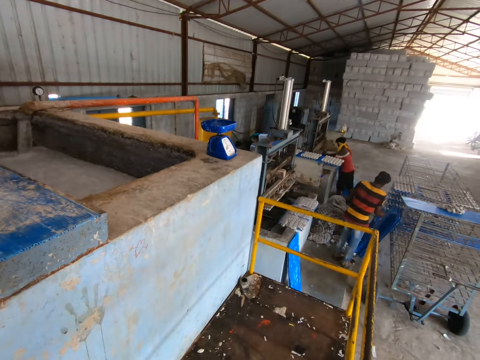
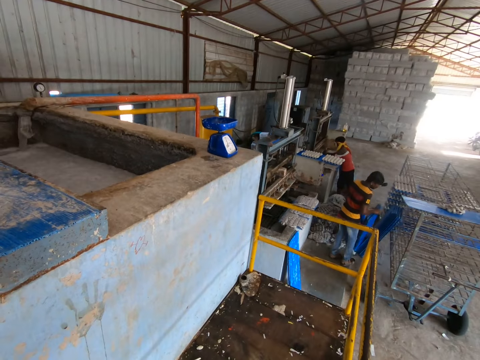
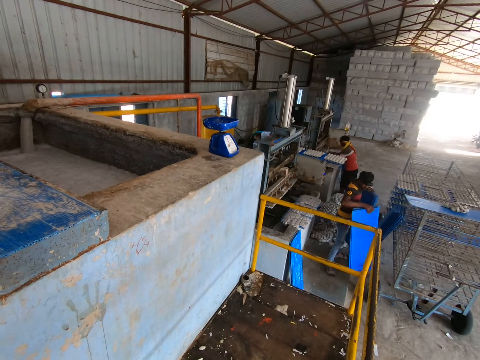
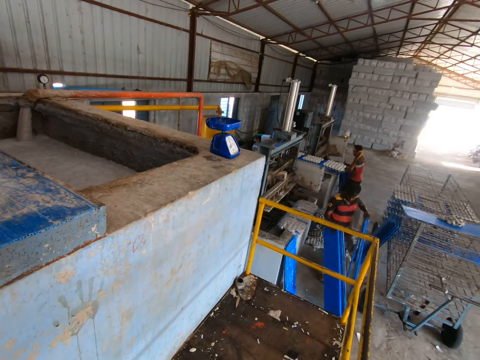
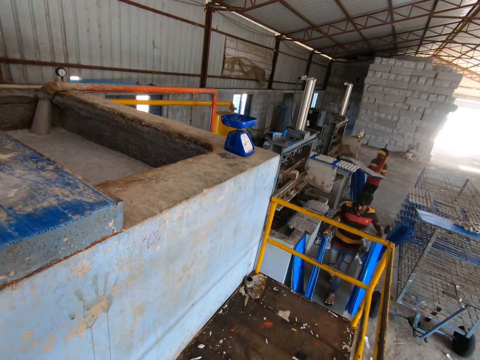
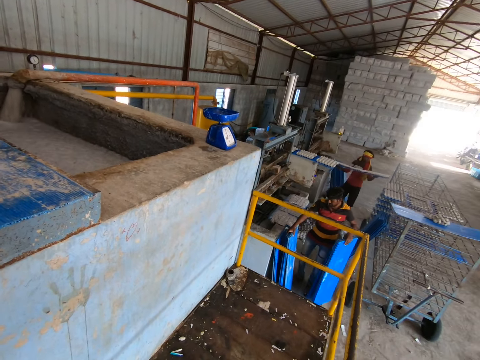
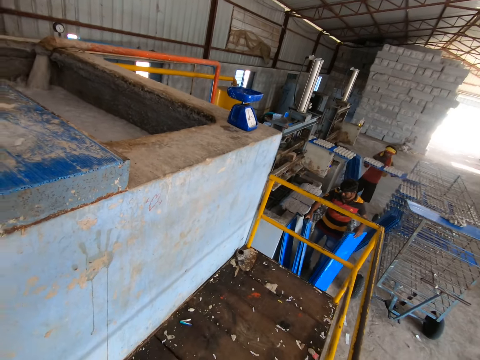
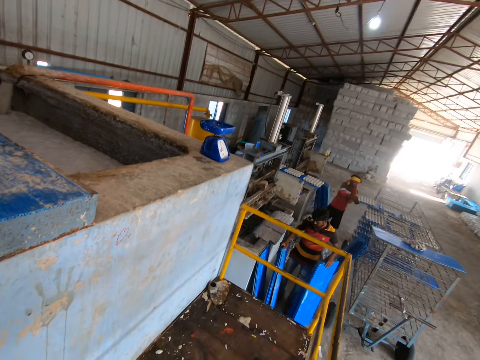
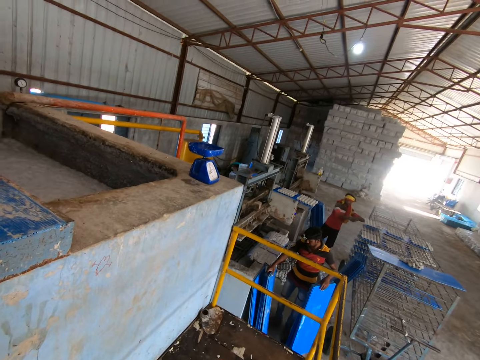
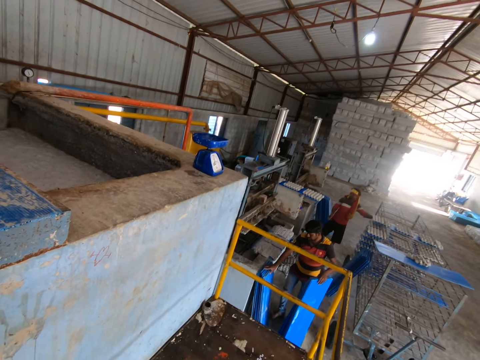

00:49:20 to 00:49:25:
The man picks up a bunch of polypropylene plastics from the floor with his right hand. The man holds the bunch of polypropylene plastics in his left hand. Another man removes a polypropylene plastic with egg trays from the egg tray making machine with both hands. The other man slides the polypropylene plastic with egg trays into the drying rack with both hands. The camera wearer interacts with the first man and the other man. The first man places the bunch of polypropylene plastics against a pile of polypropylene plastics with his right hand.

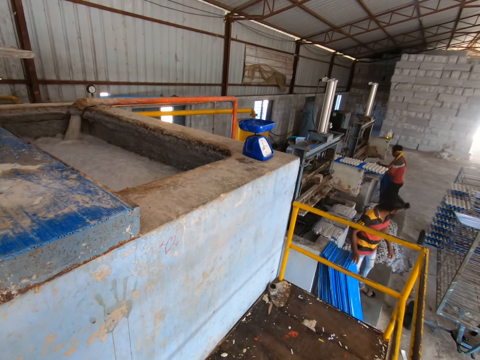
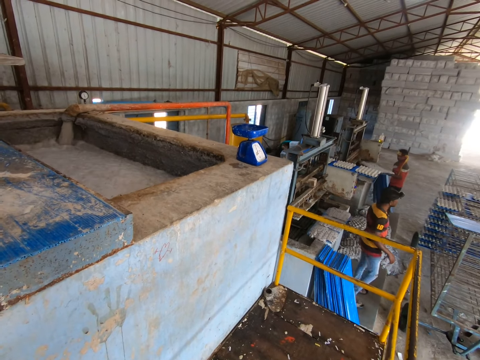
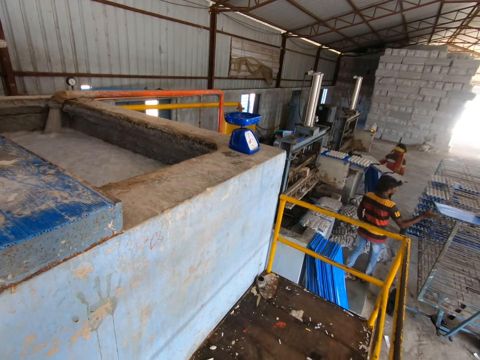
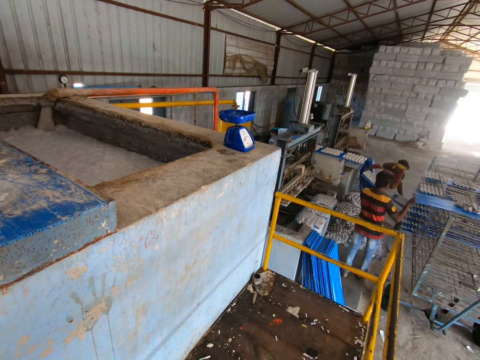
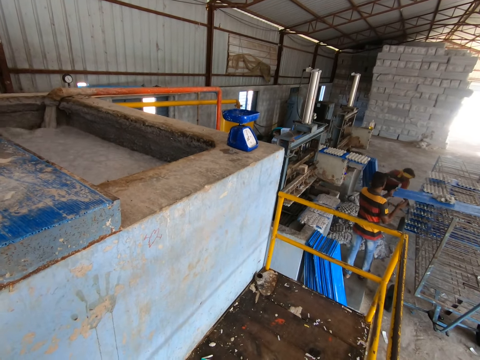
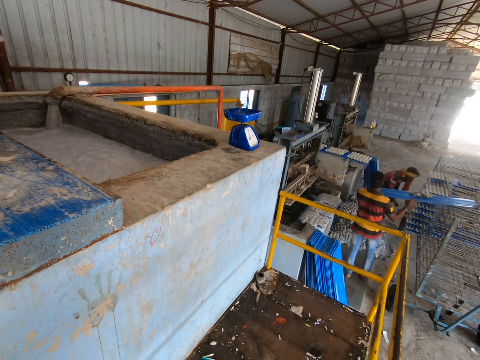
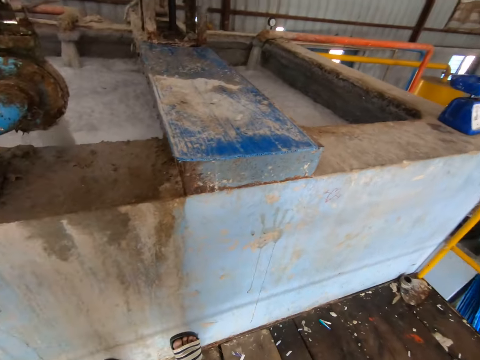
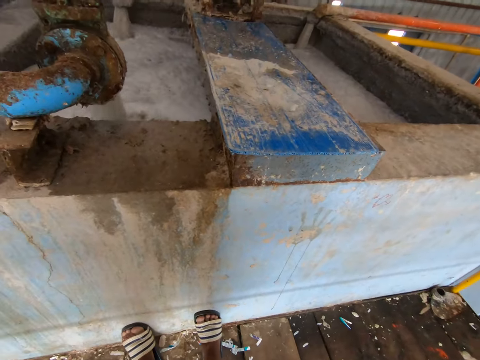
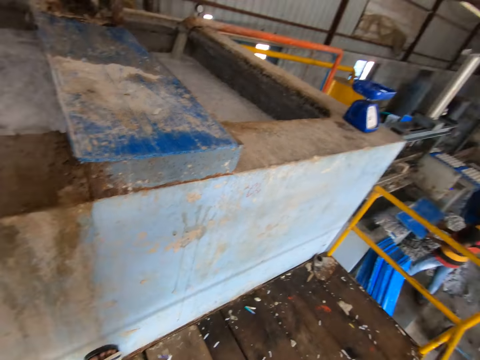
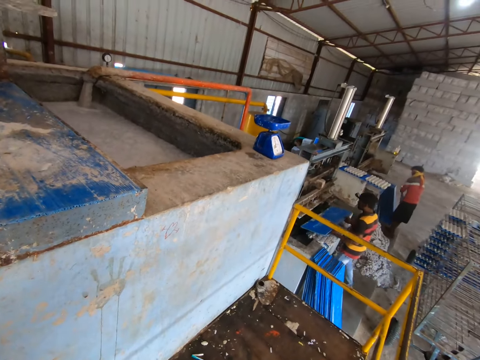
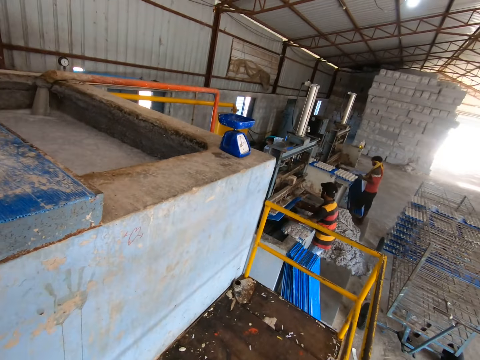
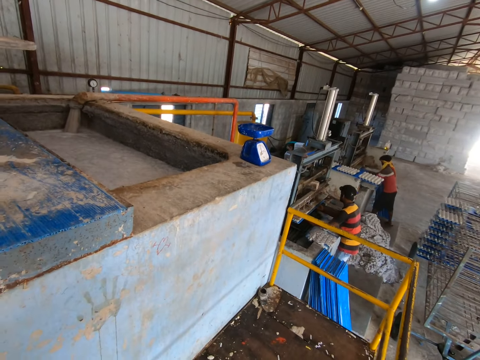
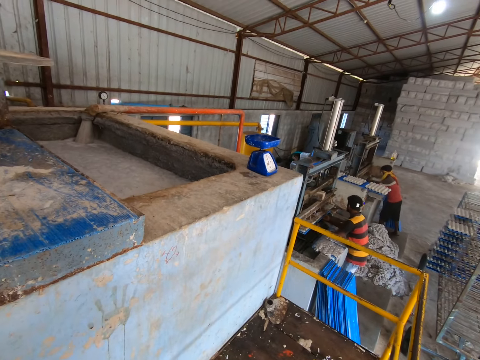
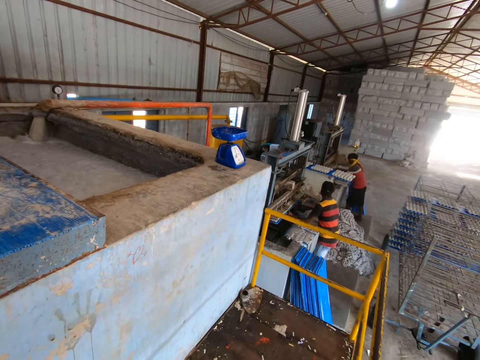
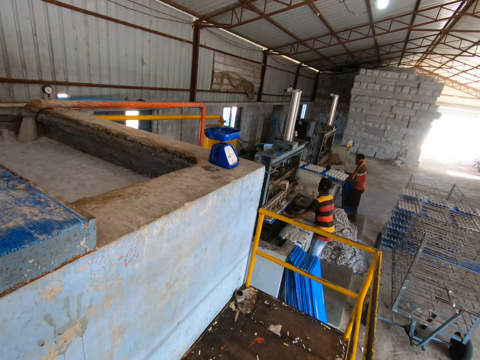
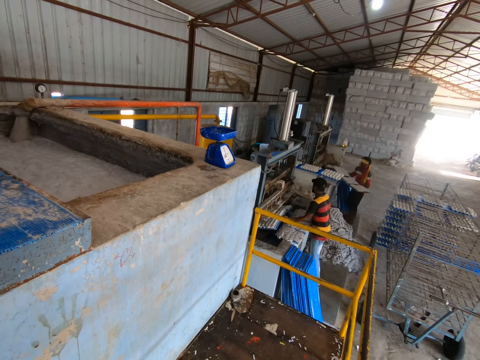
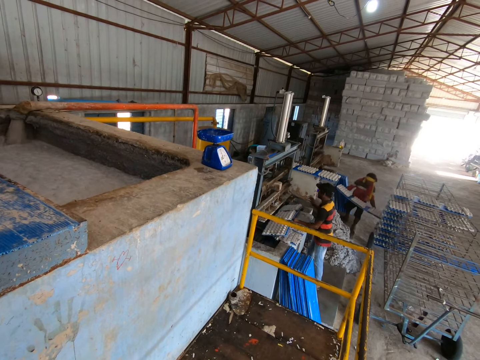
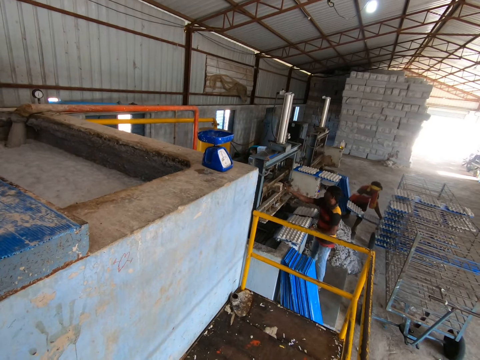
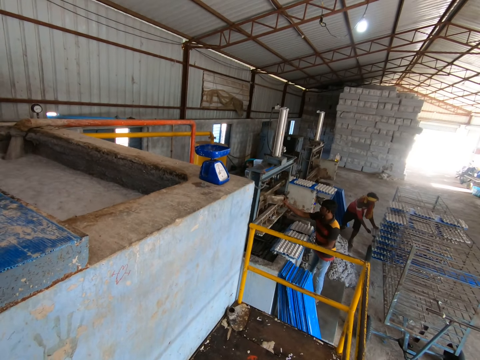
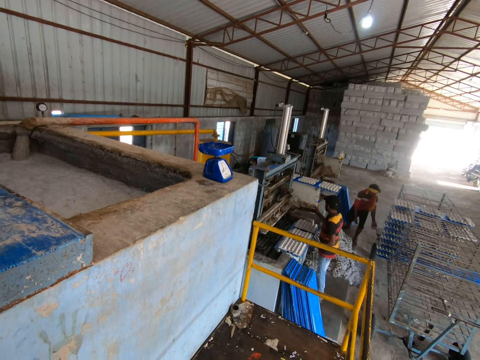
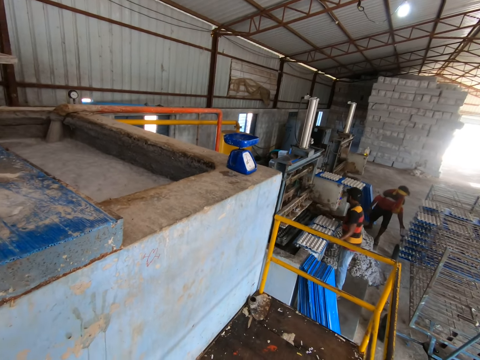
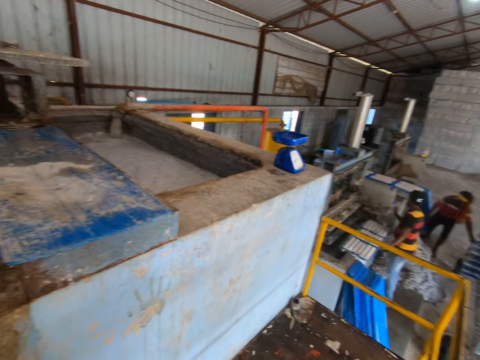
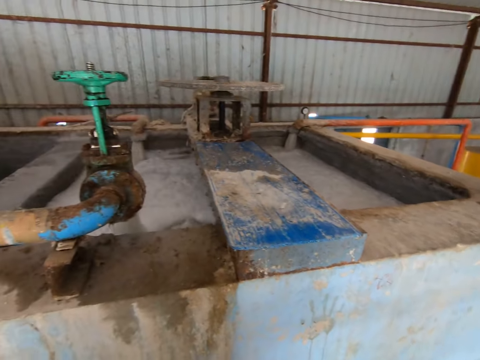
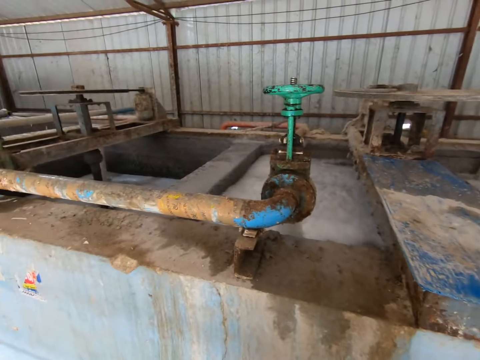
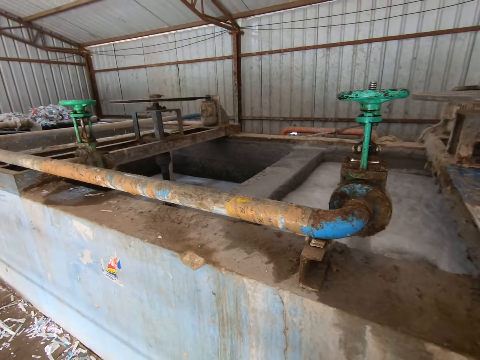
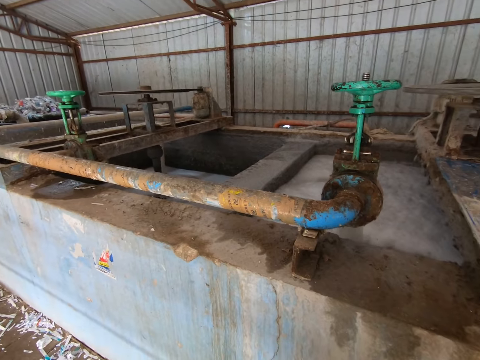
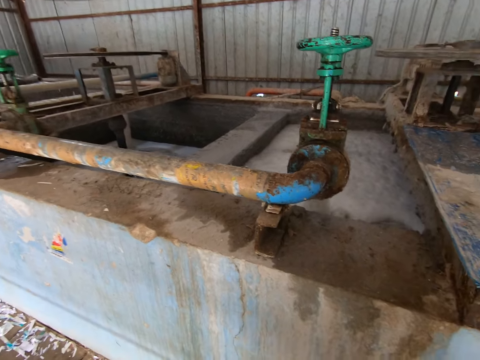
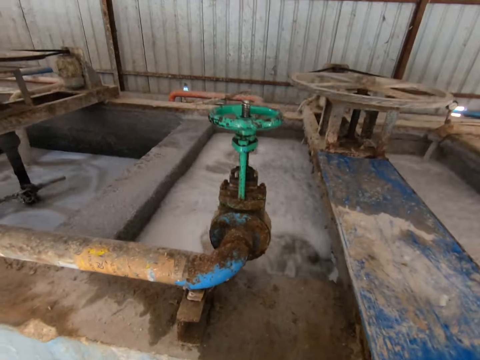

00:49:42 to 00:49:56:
A man removes the polypropylene plastic with egg trays from the egg tray making machine with both hands. Another man pulls a polypropylene plastic from the drying rack with both hands. The first man slides the polypropylene plastic with egg trays into the drying rack with both hands. The other man puts the board in an egg crate making machine or recycle machine. He pulls out the board with egg crates on it. The first man puts the board with the egg crates in the shelf with both hands. The other man touches the recycle machine. He operates the egg crate making machine with his right hand. The camera wearer walks around a recycle paper machine.

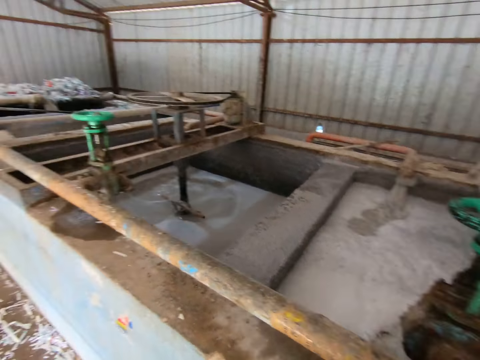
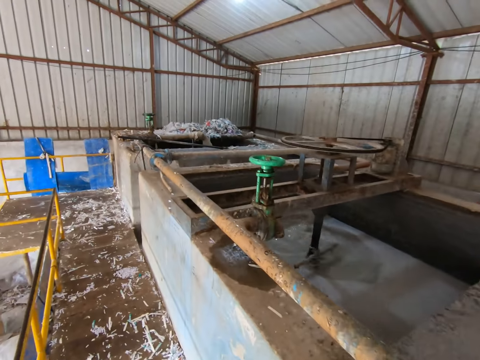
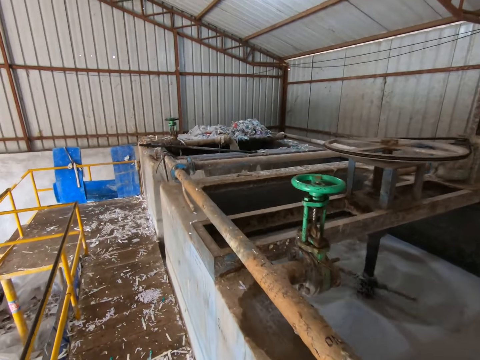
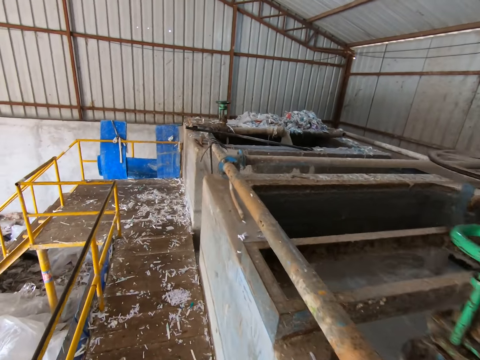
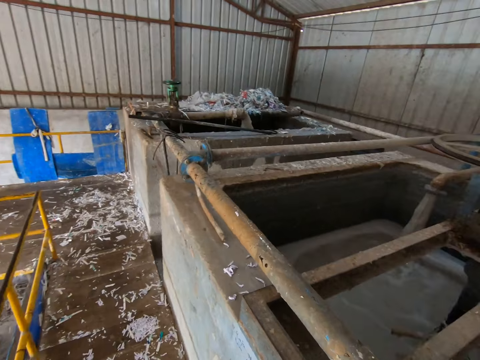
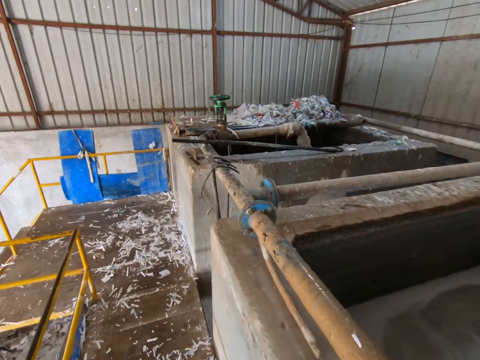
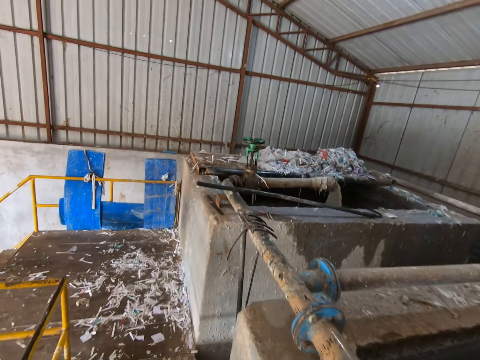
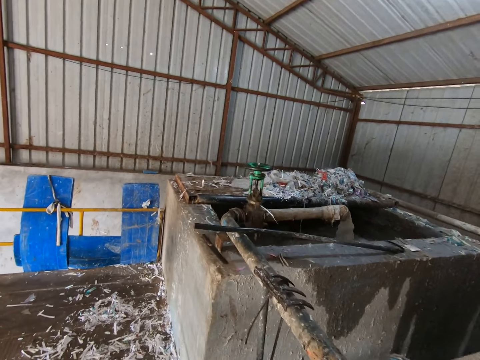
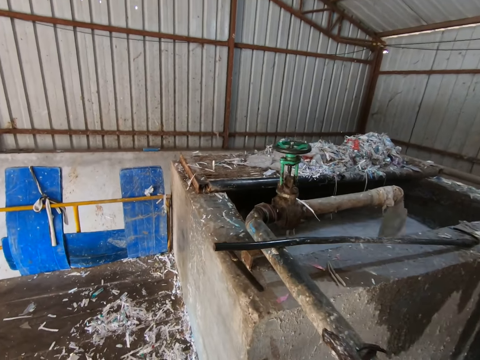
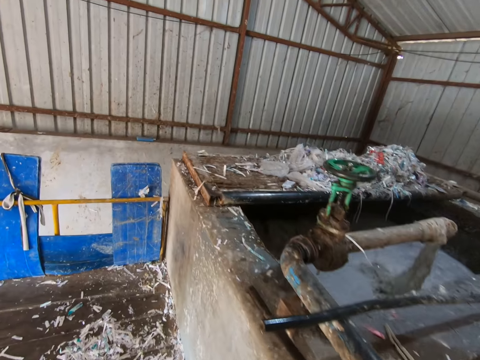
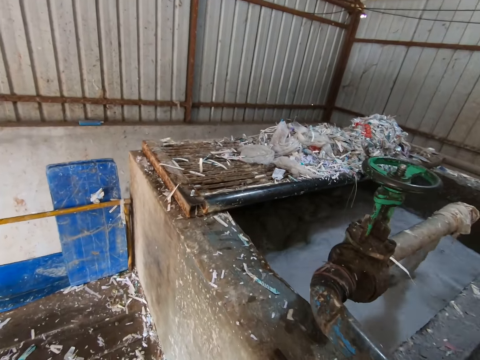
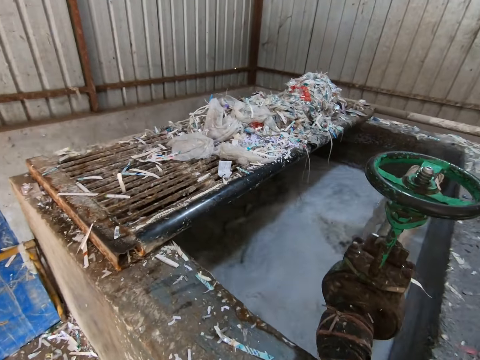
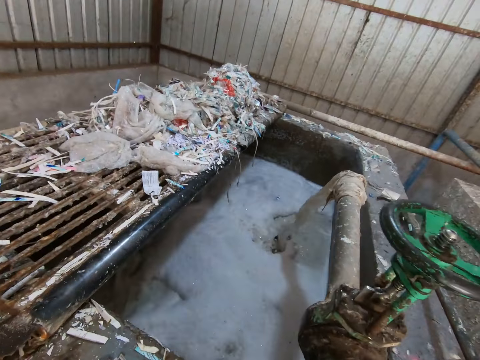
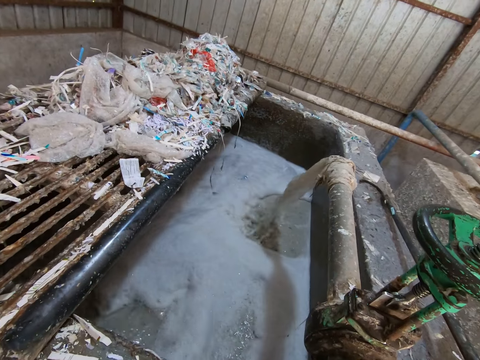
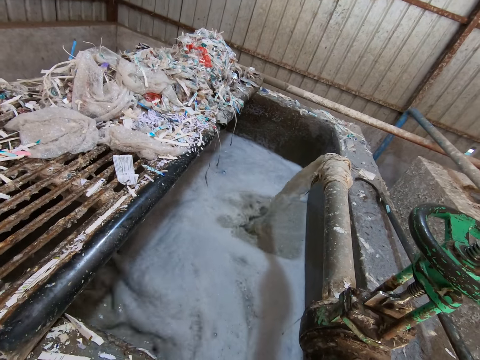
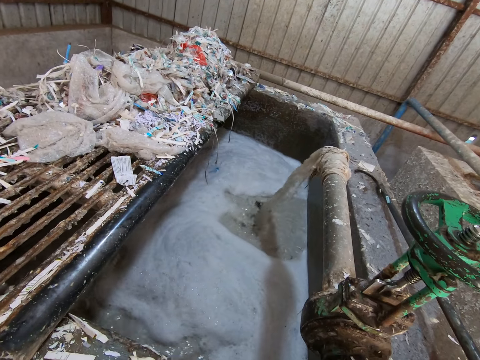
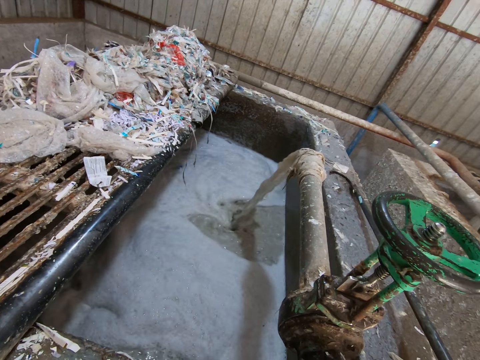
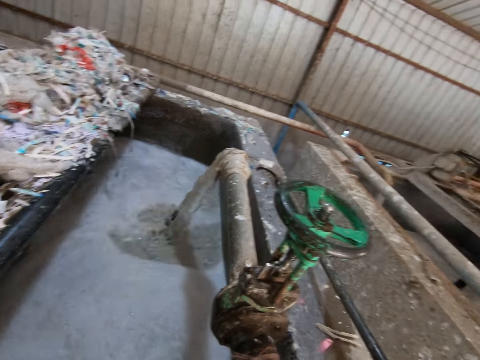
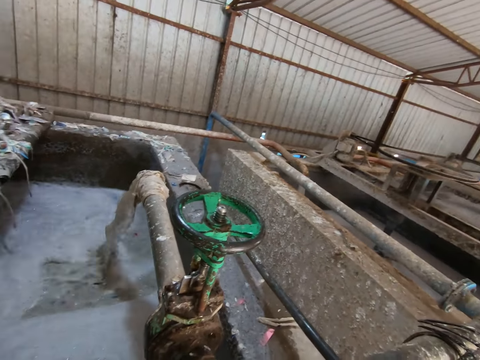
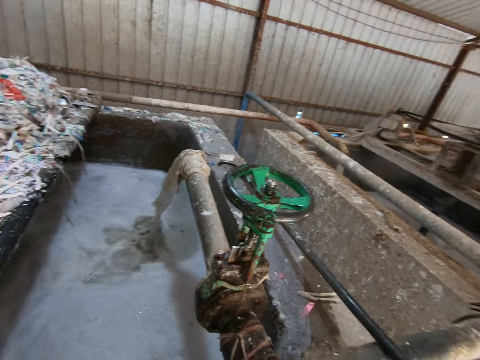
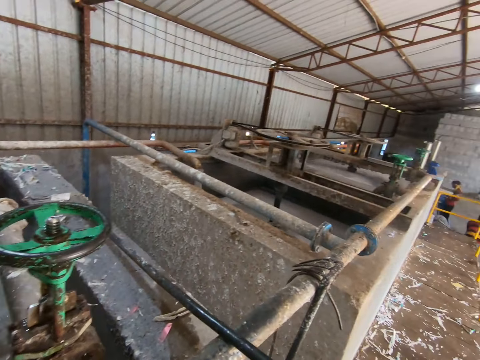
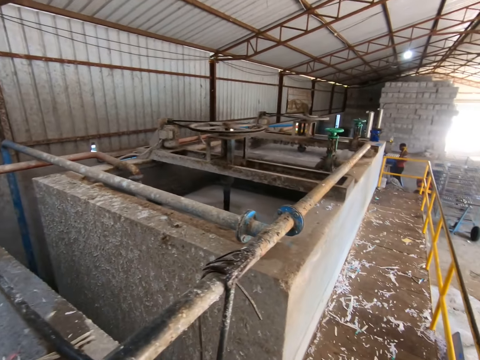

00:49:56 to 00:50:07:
The camera wearer walks round an egg crate making plant.
